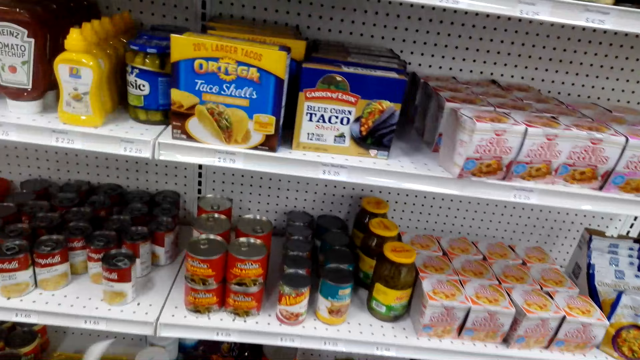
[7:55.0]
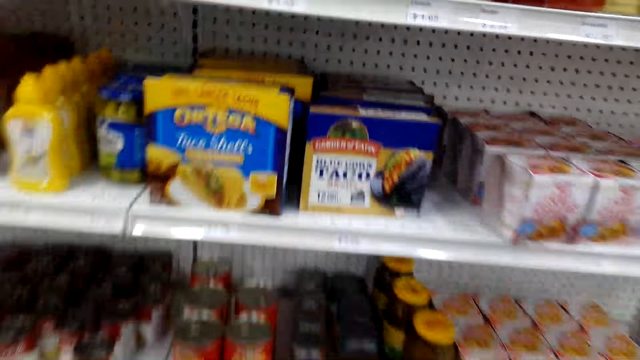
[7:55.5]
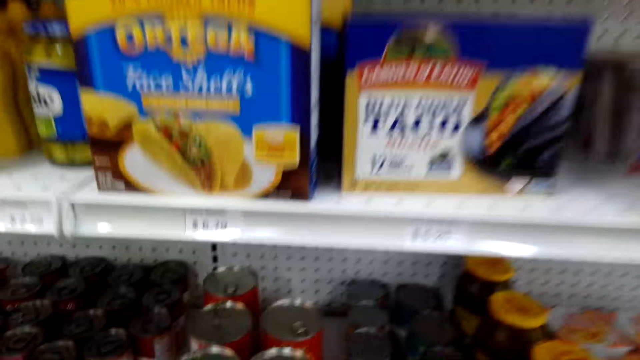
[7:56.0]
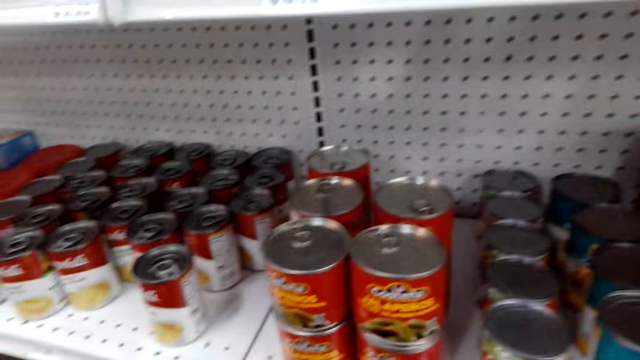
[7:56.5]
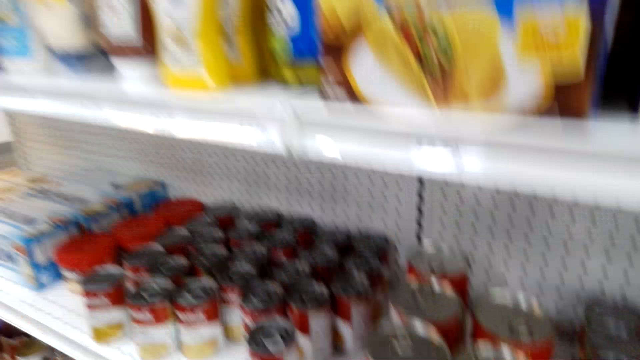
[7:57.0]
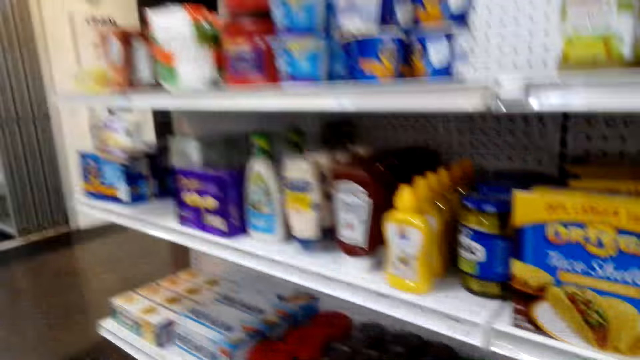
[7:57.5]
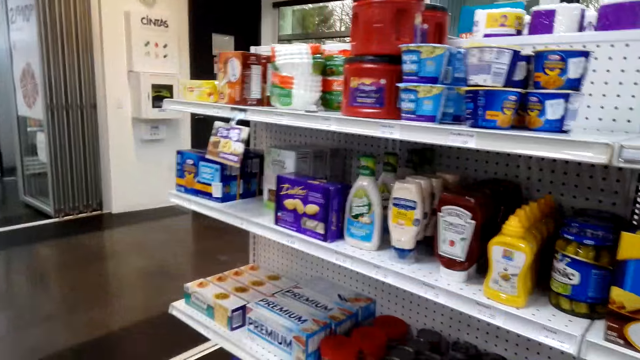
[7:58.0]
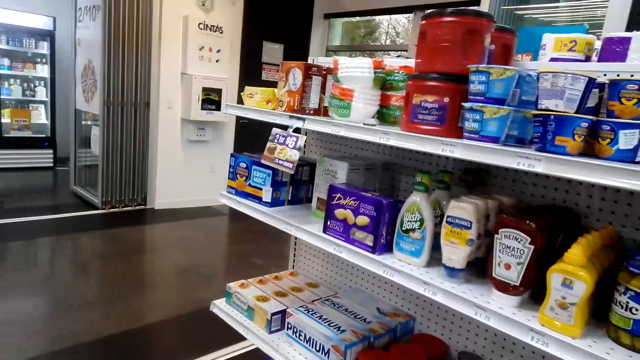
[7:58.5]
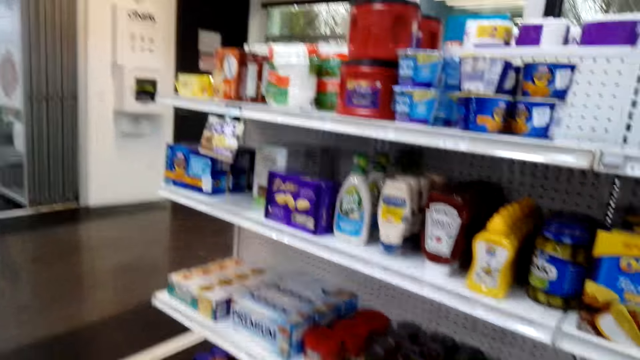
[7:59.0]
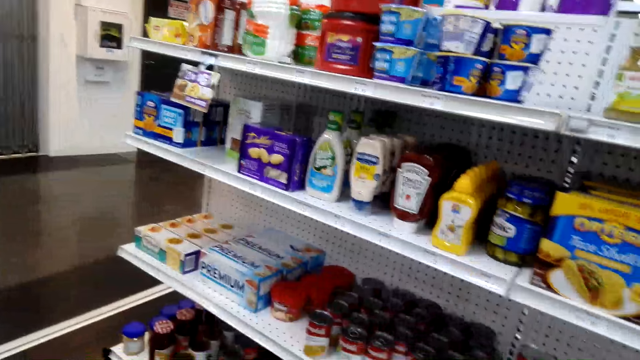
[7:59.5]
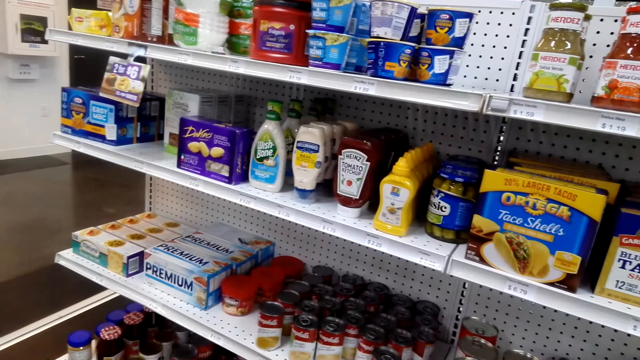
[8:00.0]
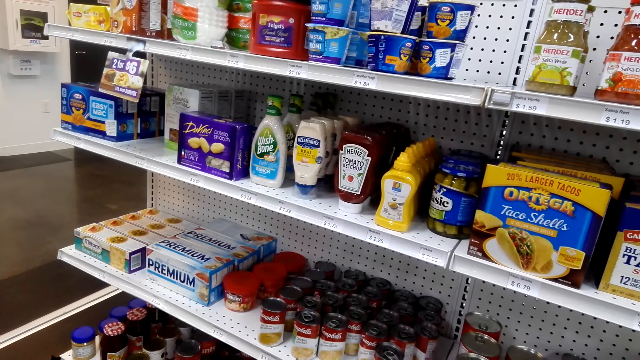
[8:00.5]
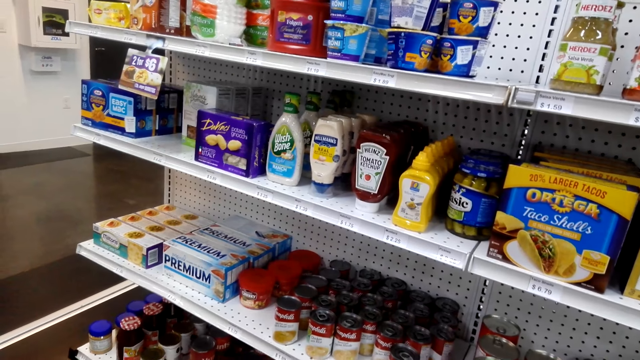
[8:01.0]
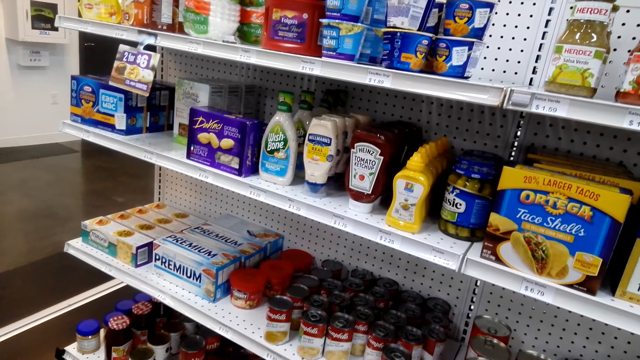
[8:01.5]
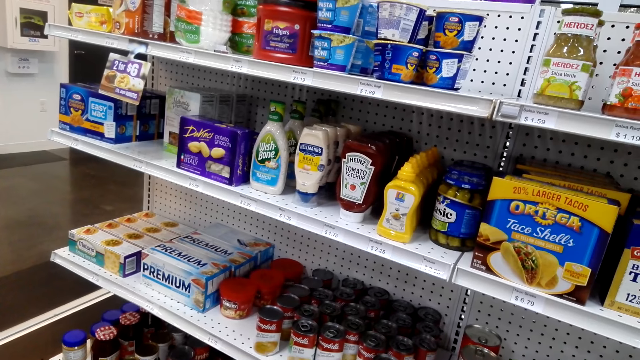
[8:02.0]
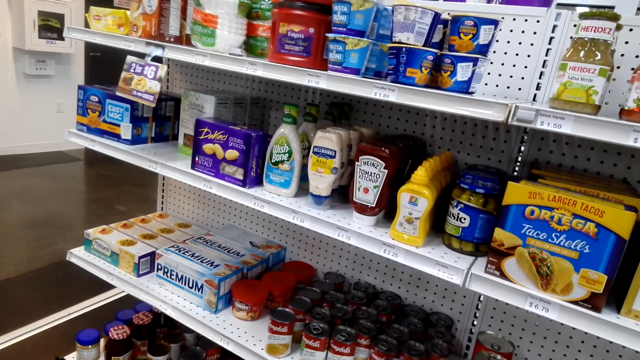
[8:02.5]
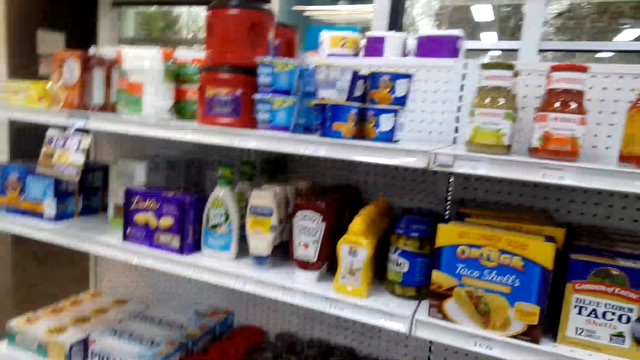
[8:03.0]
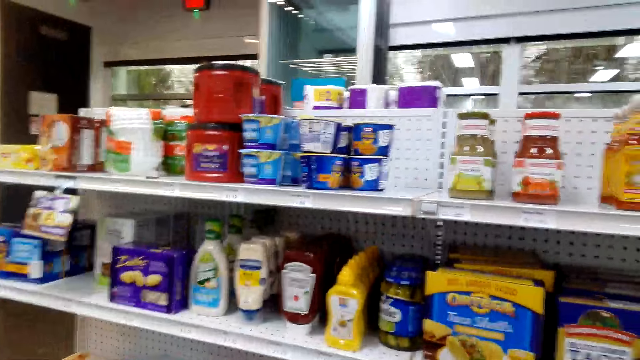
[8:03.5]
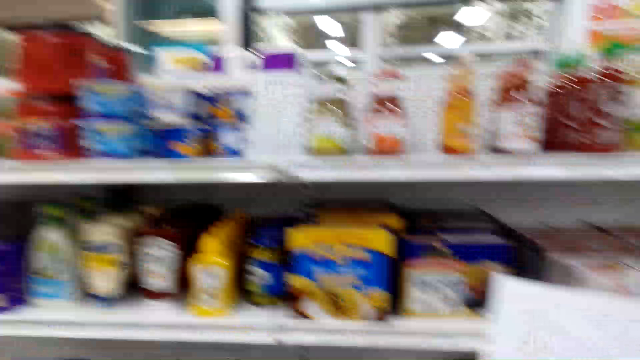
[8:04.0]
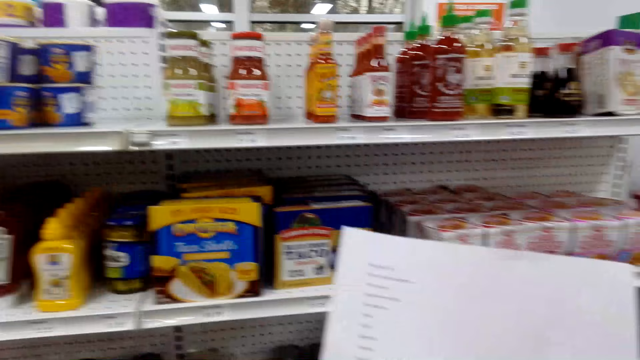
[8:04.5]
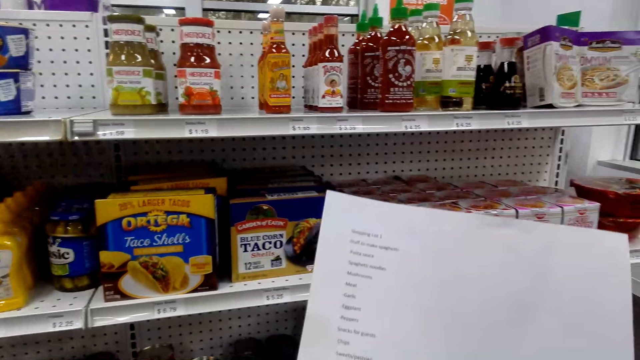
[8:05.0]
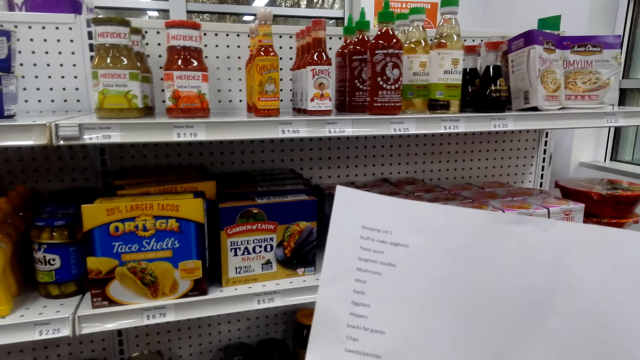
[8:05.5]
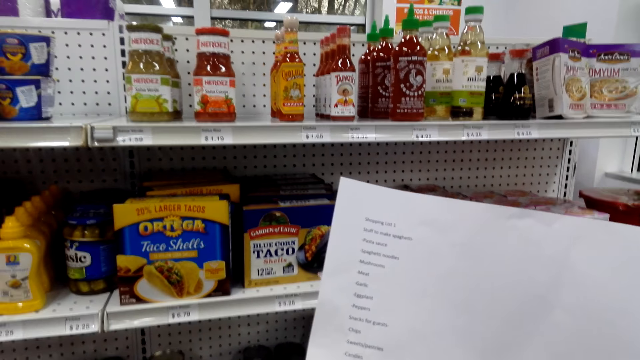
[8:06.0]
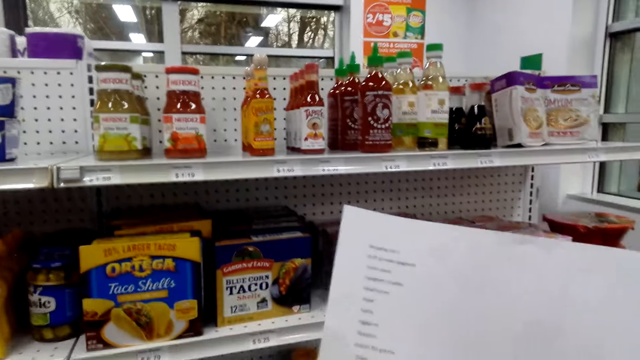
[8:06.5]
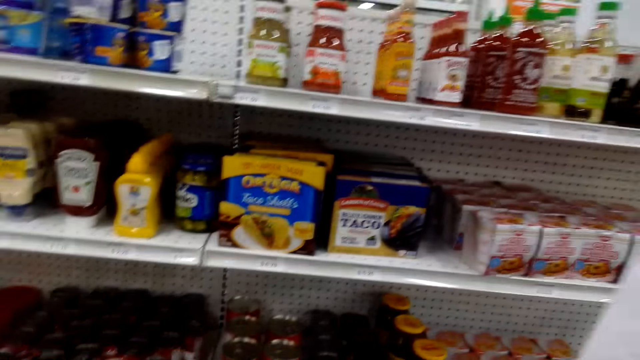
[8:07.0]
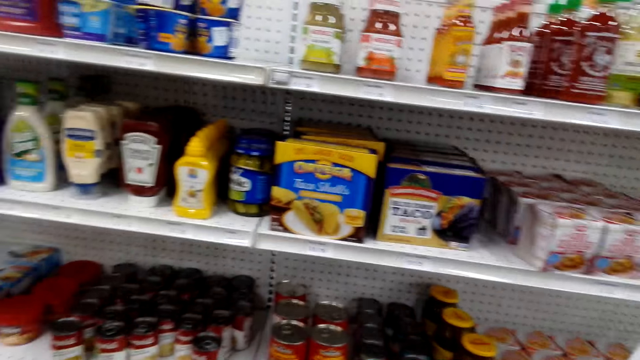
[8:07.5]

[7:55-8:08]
The camera wearer picks up something from the store shelf. They bend down. They look at the store shelf. They read the shopping list.

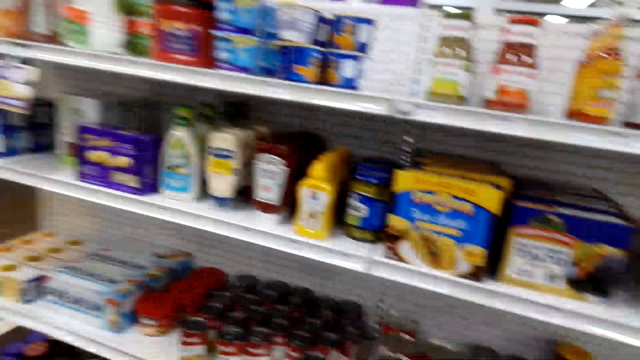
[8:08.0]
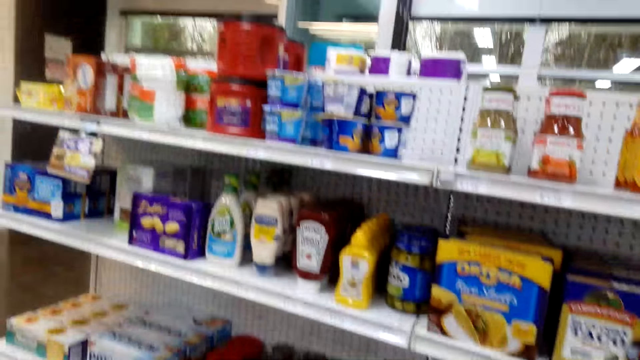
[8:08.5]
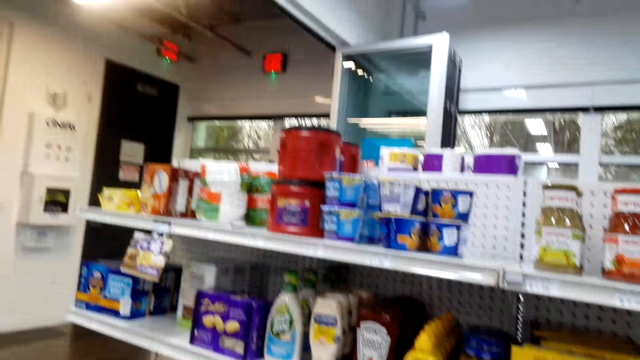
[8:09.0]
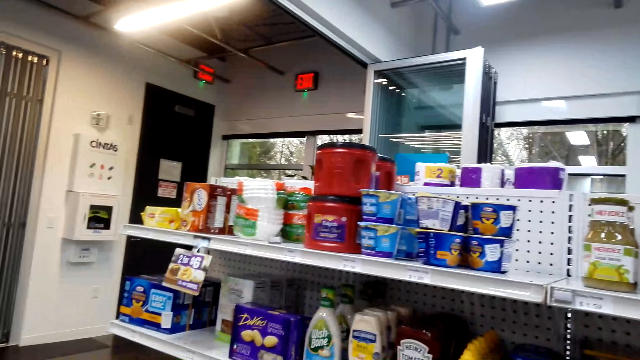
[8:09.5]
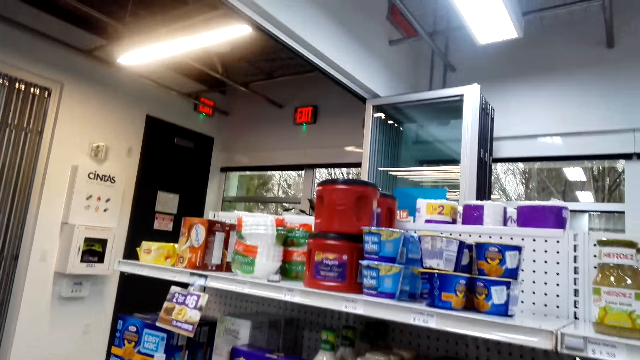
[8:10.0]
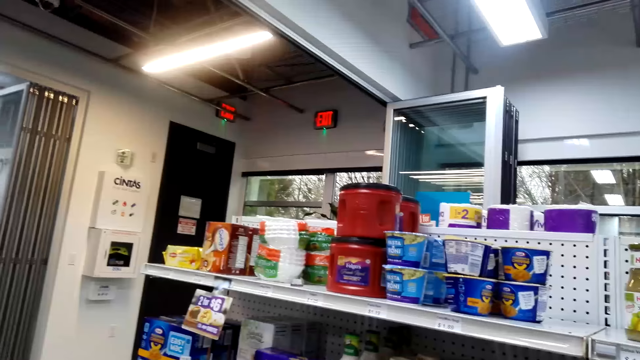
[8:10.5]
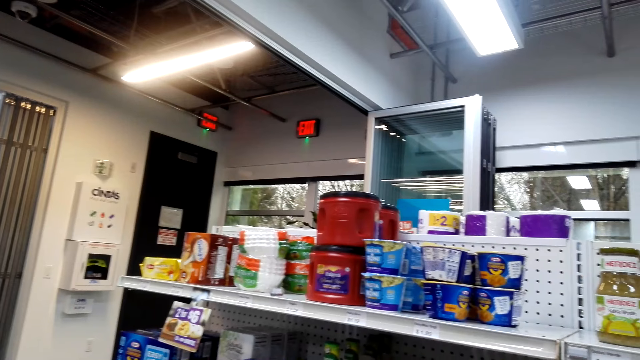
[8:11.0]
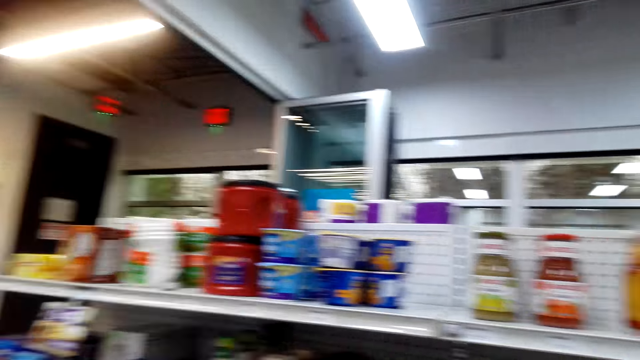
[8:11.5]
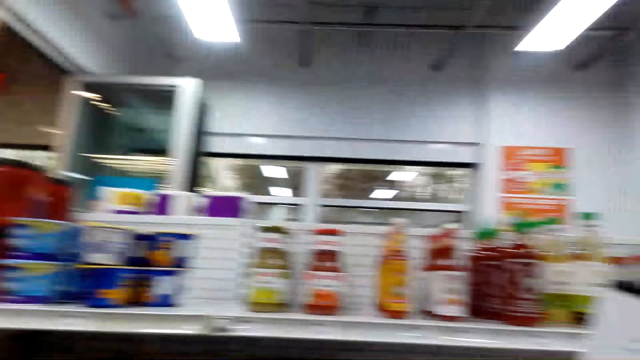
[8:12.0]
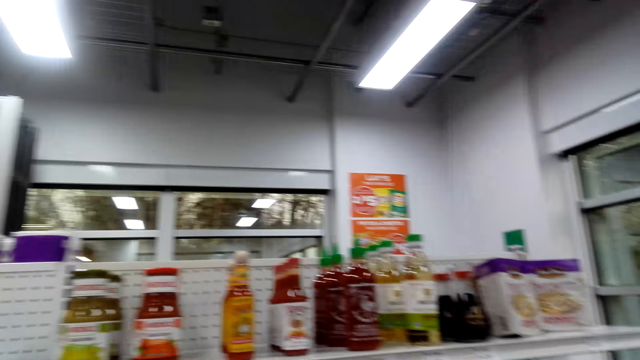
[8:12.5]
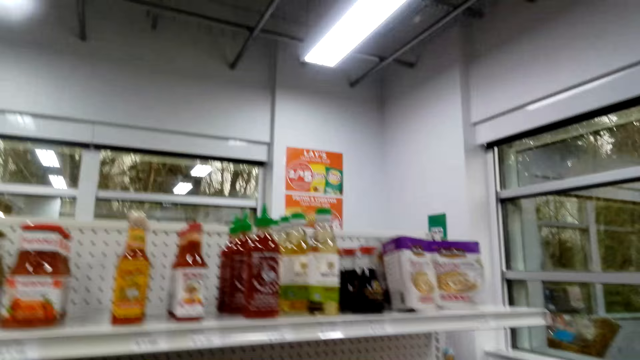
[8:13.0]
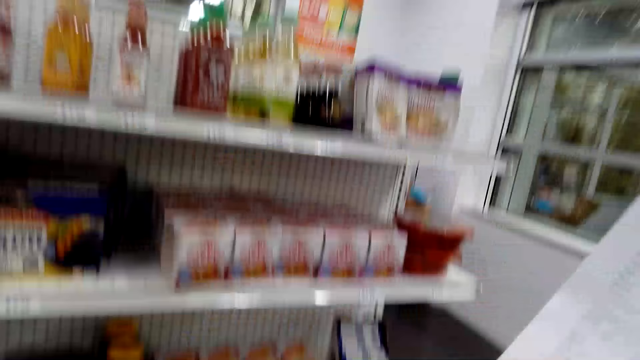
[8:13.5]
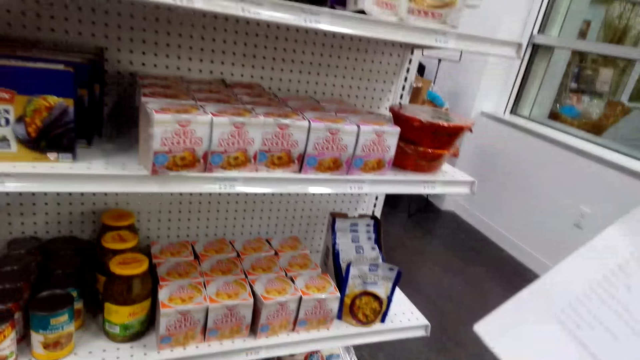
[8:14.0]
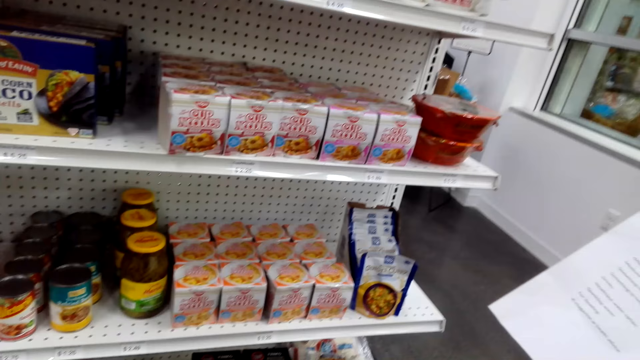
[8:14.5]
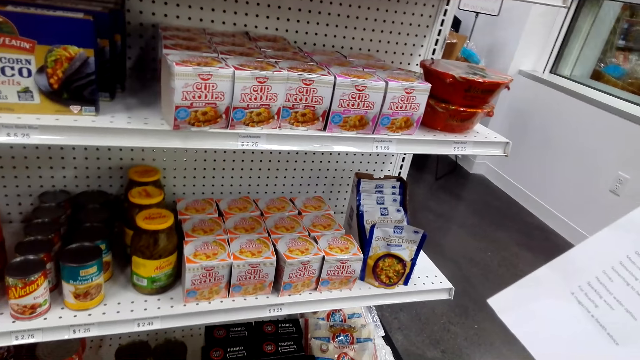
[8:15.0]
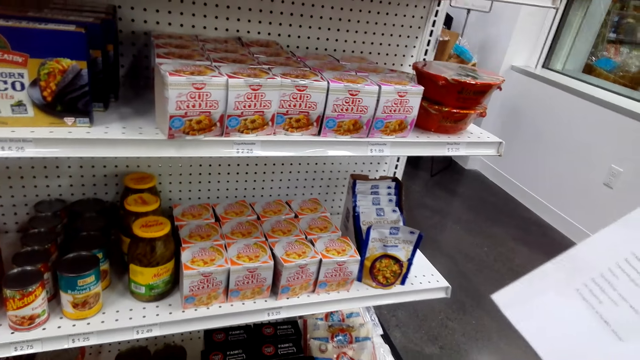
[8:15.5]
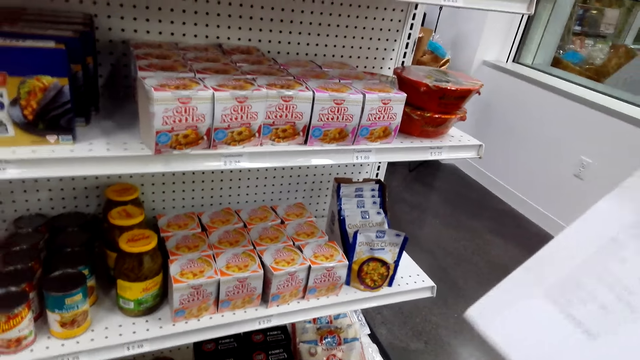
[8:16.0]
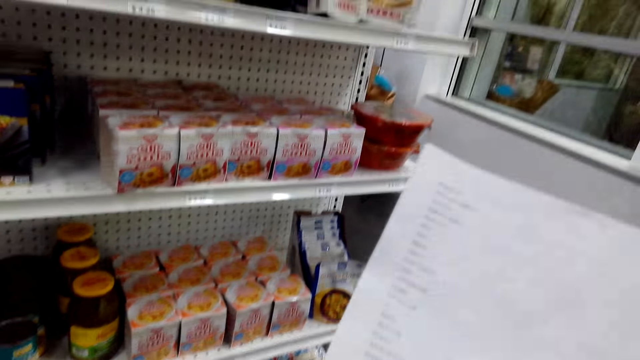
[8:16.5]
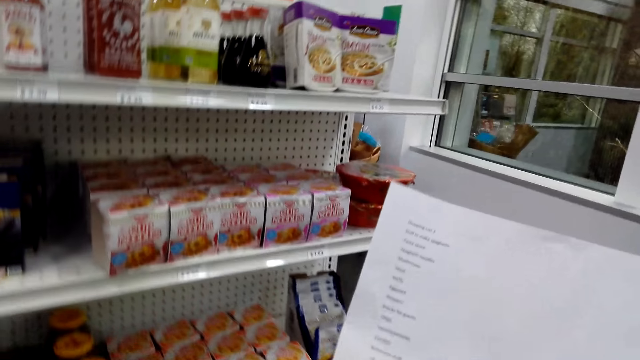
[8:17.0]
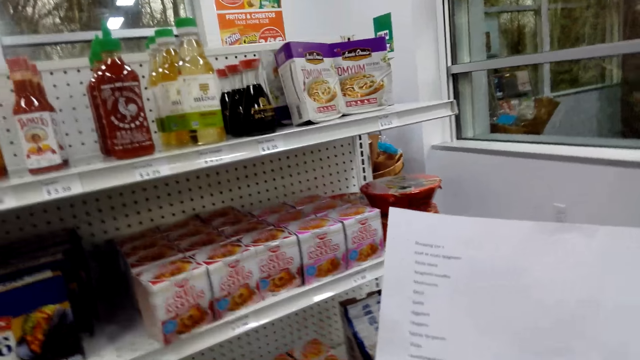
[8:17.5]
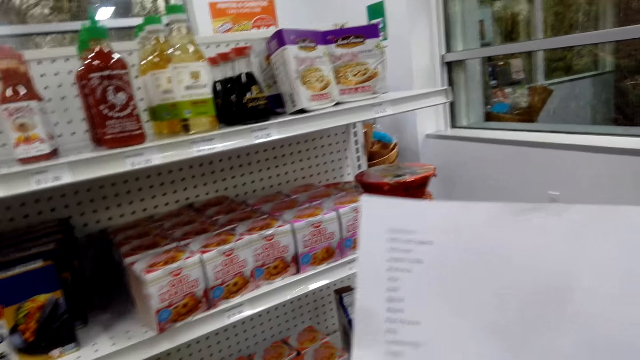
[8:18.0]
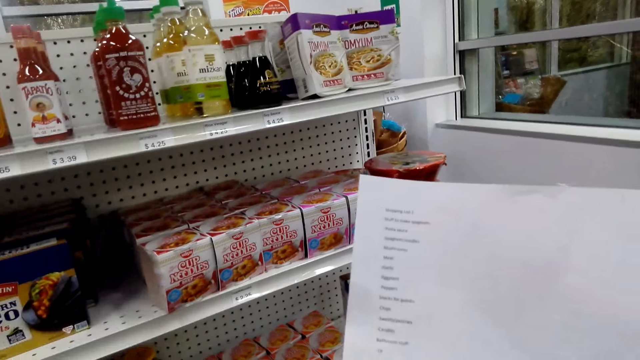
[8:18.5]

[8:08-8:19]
The camera wearer looks around. They look at the store shelf and read the shopping list.
